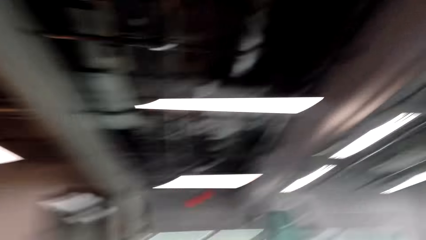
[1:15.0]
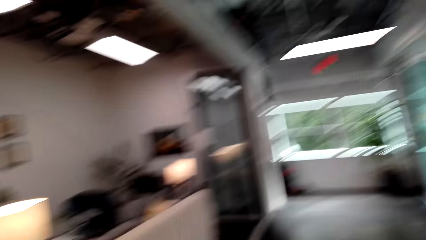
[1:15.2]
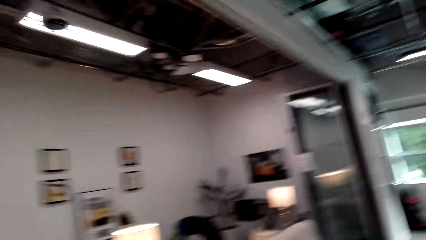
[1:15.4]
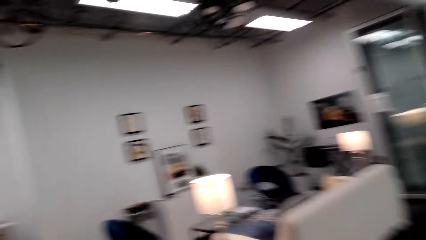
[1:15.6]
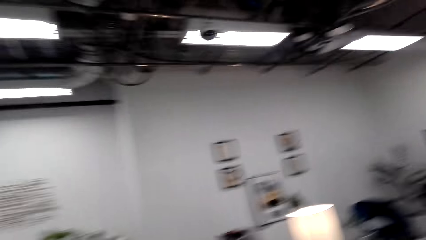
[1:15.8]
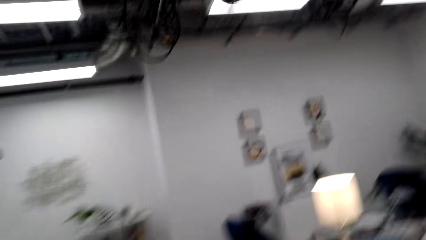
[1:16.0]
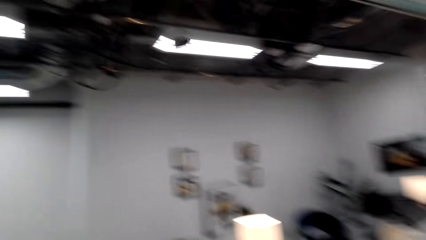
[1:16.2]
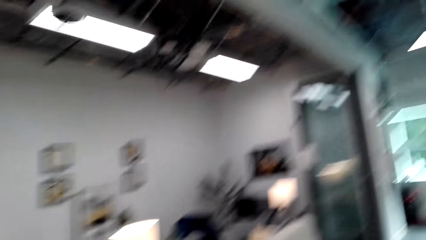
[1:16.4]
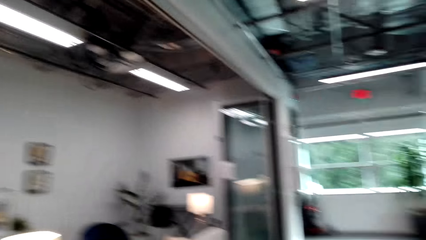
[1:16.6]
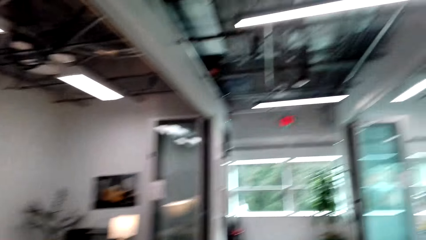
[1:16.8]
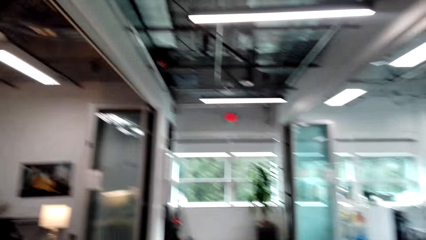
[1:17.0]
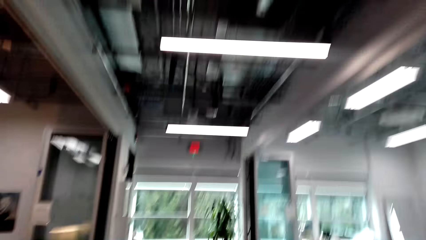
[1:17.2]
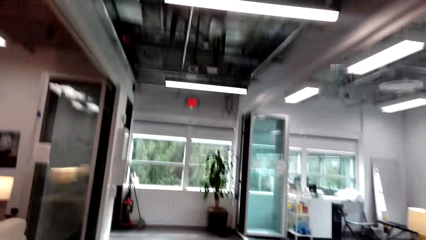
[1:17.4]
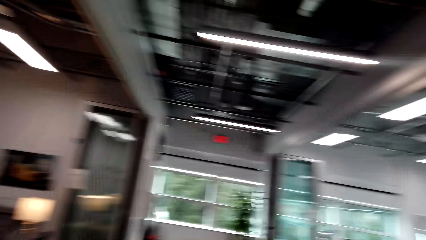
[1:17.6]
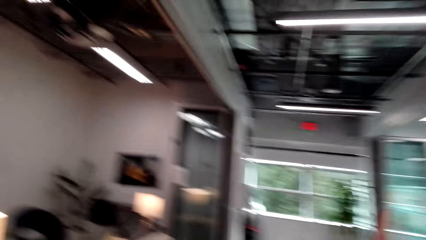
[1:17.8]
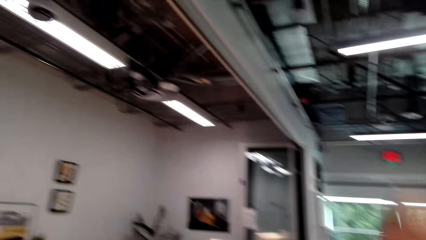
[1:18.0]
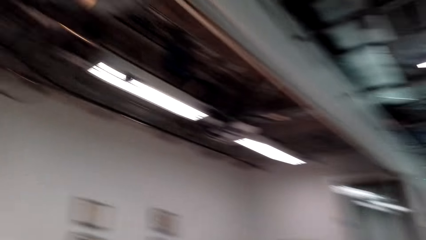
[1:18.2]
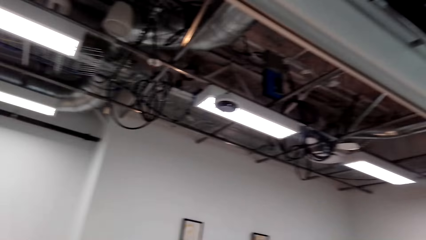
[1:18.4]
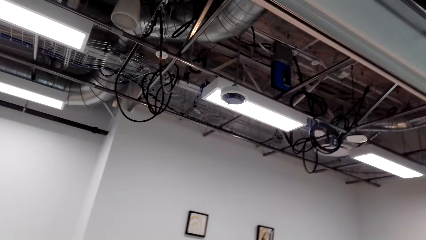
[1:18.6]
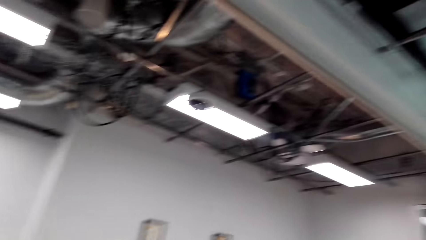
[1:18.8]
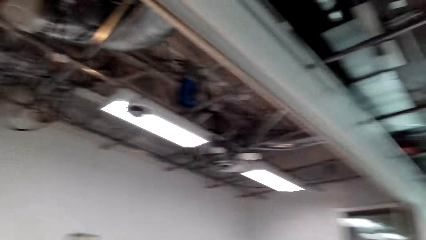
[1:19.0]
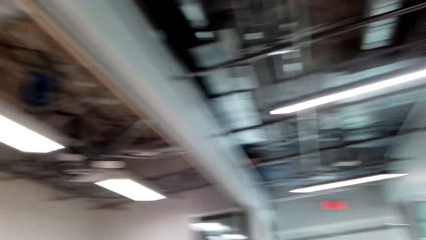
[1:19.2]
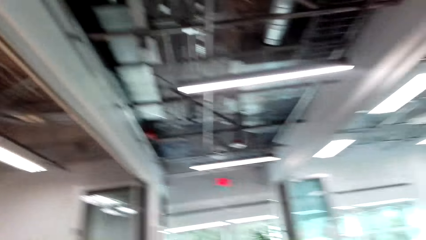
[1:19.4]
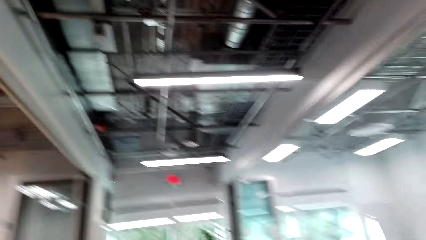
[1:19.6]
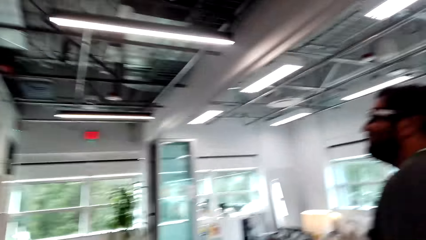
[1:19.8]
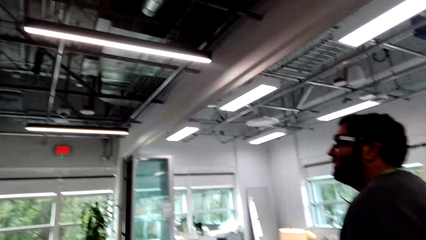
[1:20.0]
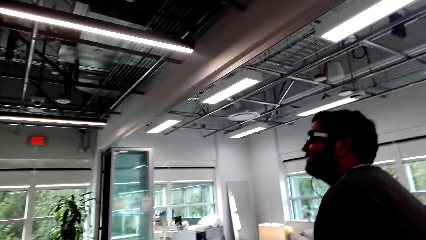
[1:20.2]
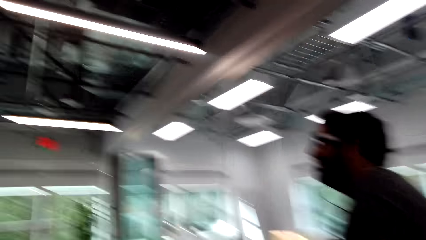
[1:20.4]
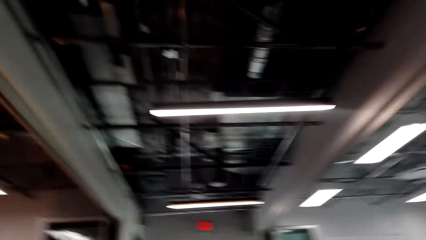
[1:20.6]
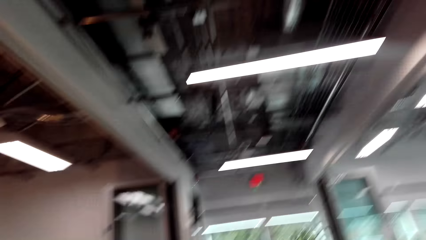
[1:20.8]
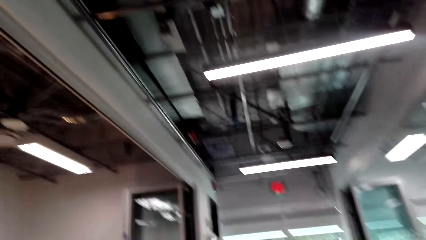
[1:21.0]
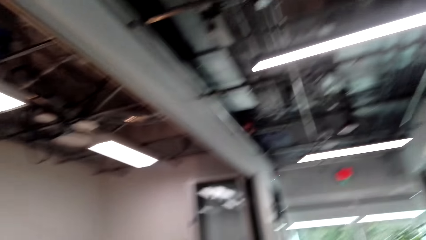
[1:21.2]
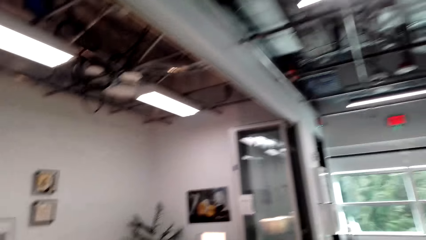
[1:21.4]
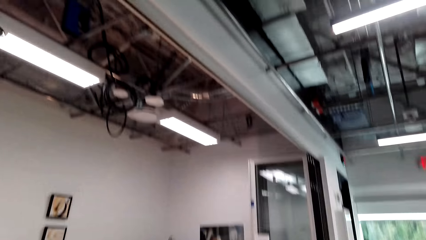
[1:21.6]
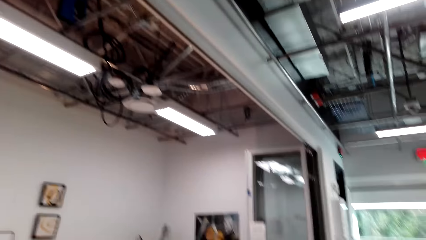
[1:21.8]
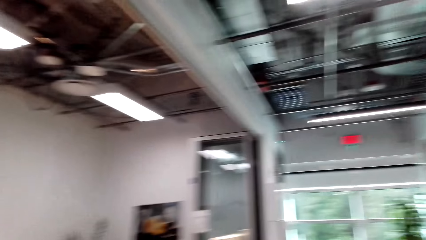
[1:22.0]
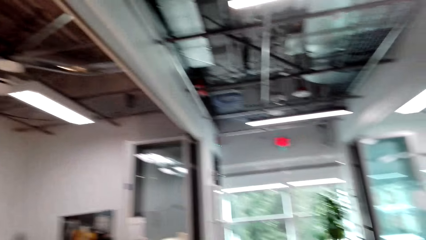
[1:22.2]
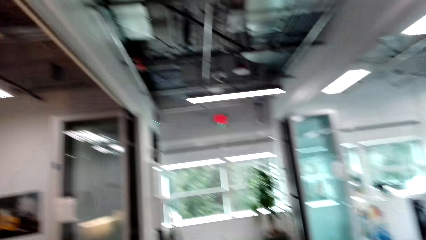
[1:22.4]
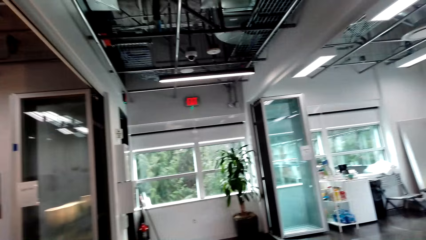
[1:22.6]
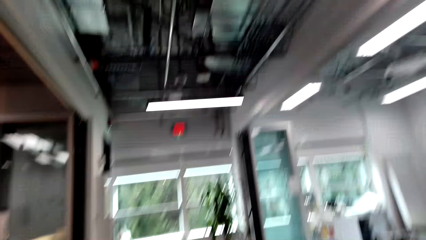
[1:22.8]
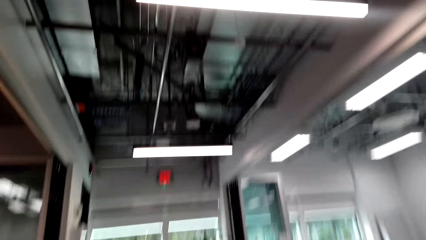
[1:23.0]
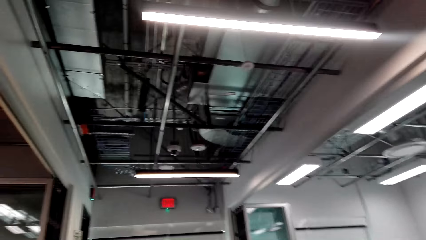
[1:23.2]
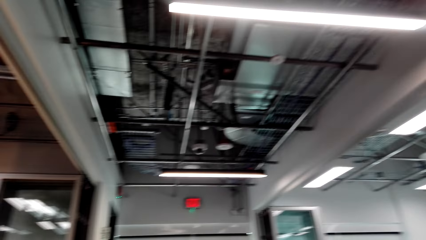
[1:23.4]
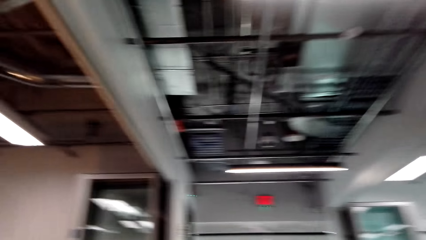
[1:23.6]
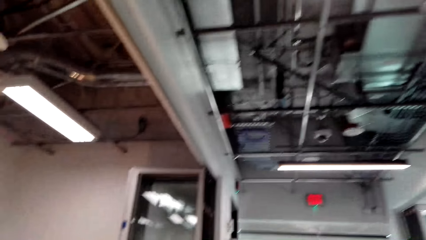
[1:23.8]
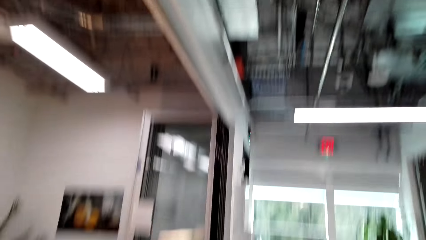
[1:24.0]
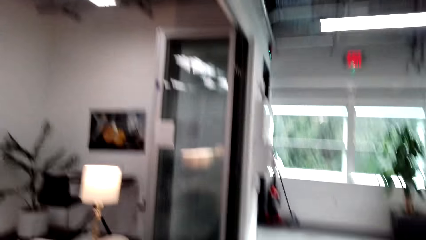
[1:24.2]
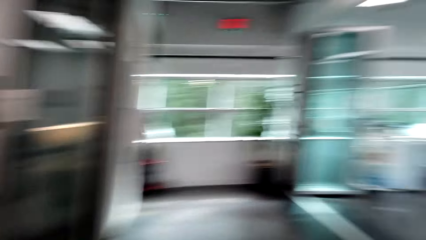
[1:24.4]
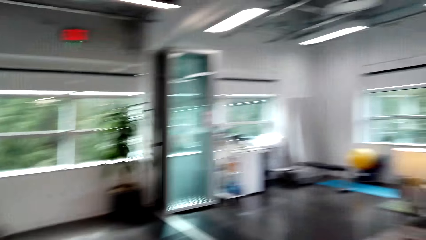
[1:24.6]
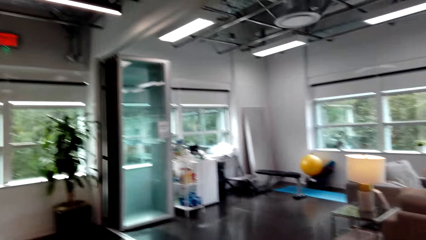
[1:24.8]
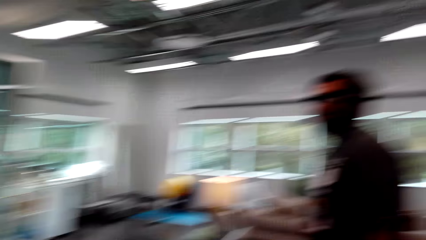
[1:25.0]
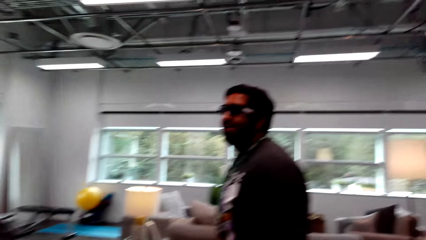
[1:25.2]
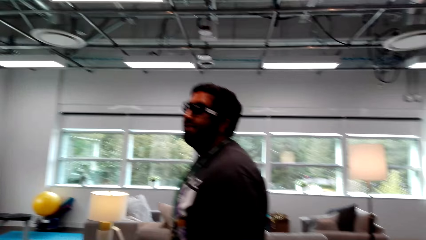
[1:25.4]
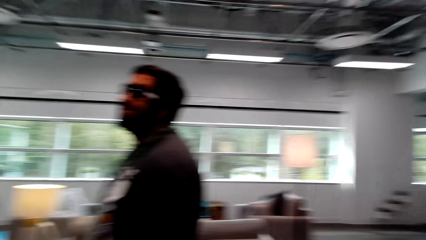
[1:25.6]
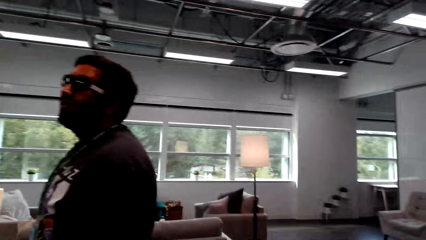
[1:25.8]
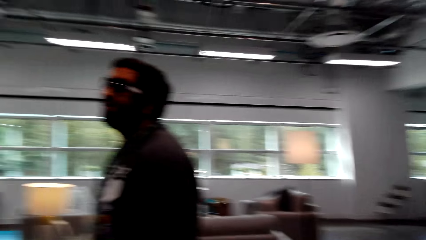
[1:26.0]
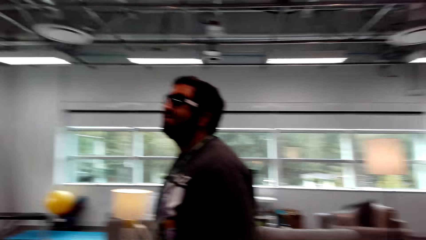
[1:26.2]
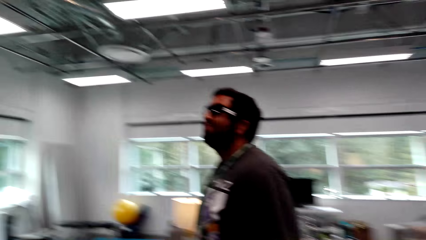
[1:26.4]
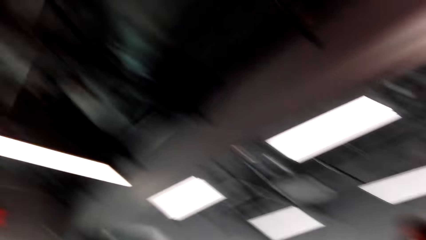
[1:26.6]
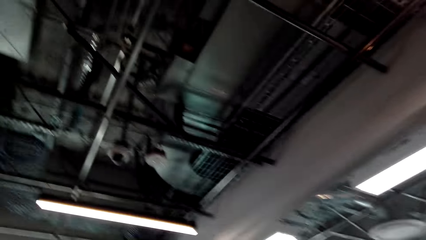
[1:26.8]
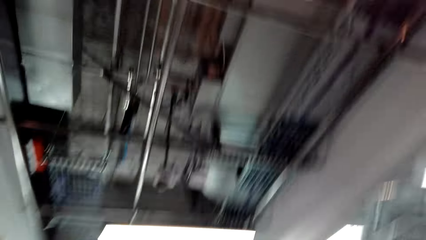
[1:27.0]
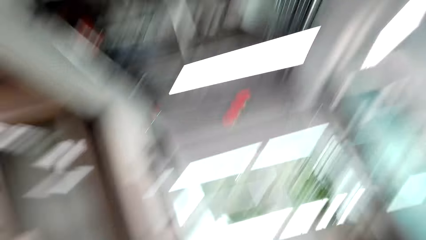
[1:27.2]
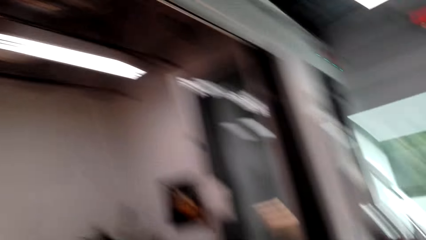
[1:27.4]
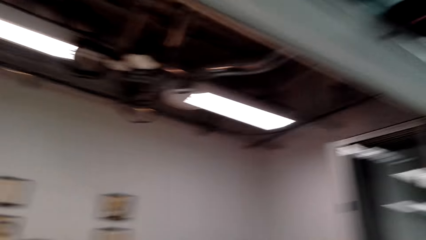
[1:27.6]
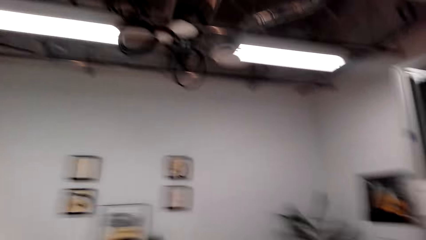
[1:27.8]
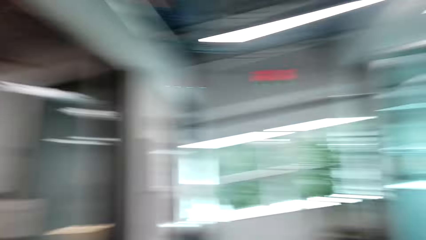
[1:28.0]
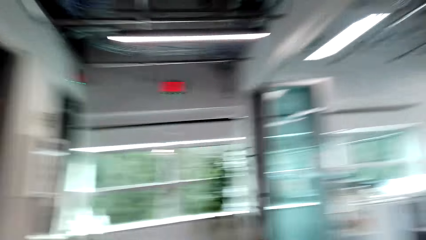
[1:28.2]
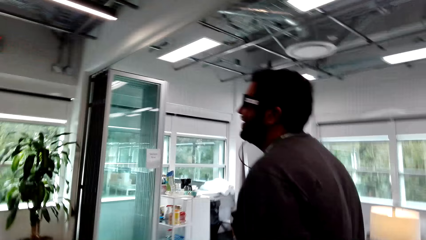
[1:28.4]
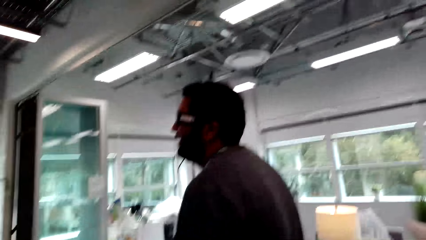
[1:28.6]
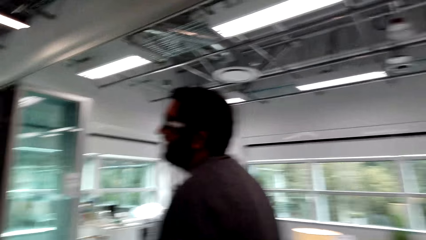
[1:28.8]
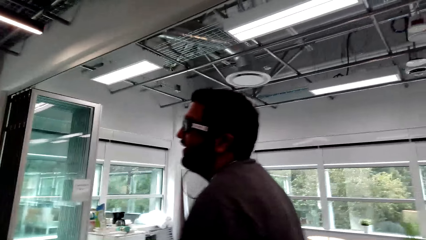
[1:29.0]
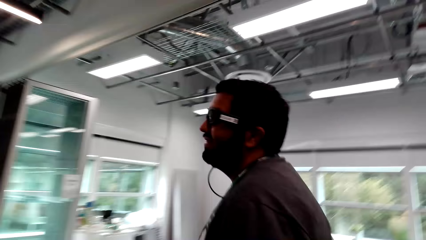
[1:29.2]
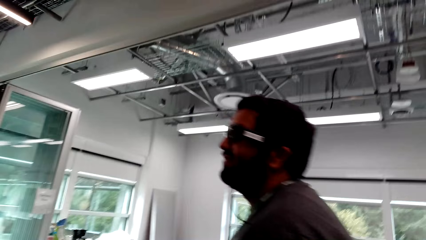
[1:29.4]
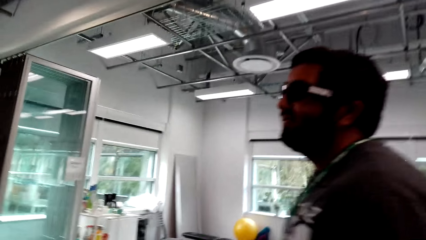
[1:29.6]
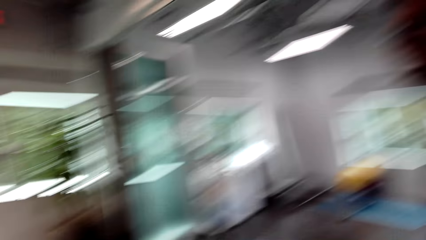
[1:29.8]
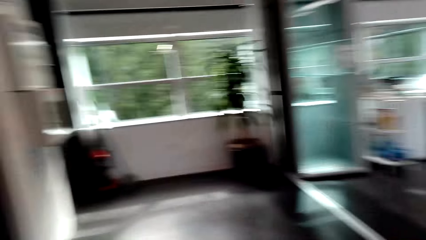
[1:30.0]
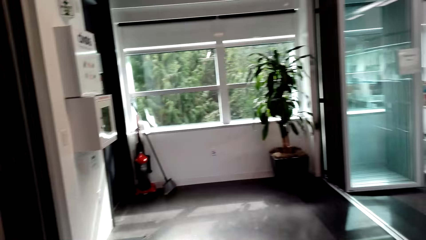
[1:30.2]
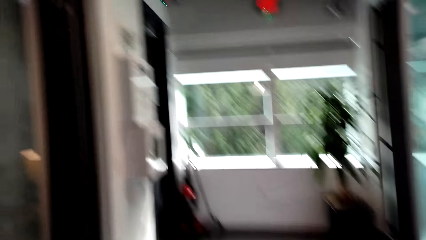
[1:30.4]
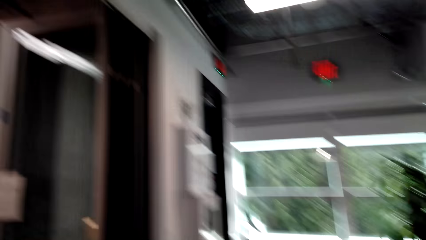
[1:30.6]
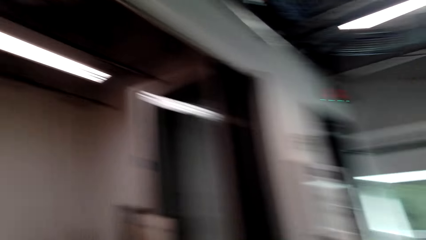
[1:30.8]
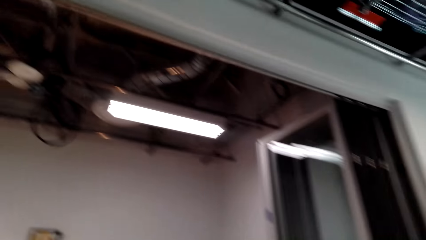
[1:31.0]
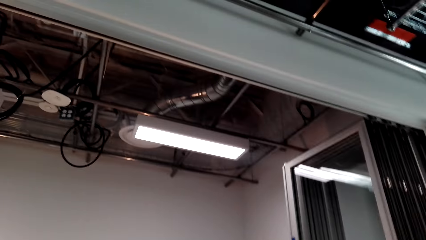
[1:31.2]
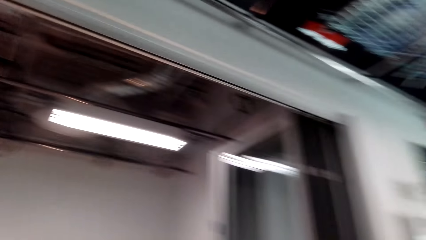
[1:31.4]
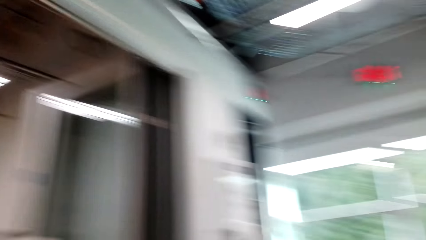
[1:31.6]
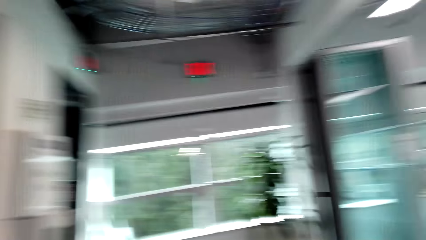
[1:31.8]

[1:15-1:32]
The camera wearer looks around and talks to a man. They look around. The man talks to the camera wearer. The camera wearer talks to the man and looks around. The man talks to the camera wearer. The camera wearer looks around and talks to the man.
